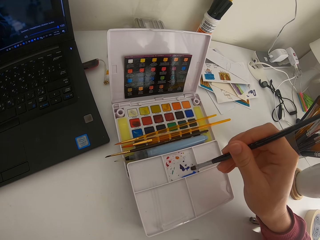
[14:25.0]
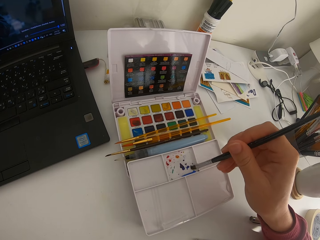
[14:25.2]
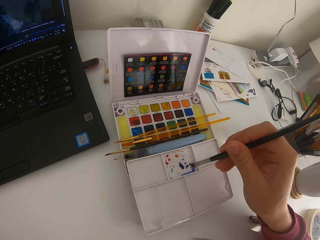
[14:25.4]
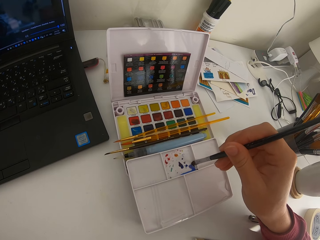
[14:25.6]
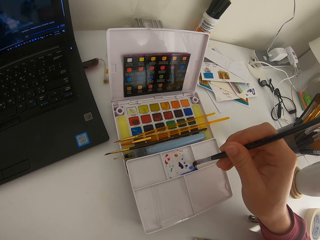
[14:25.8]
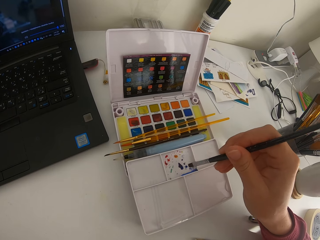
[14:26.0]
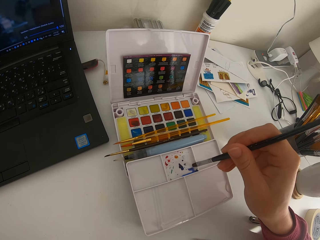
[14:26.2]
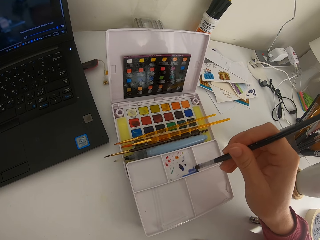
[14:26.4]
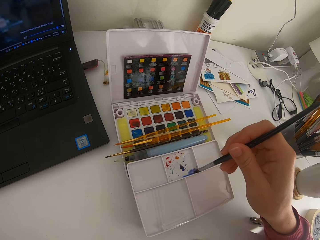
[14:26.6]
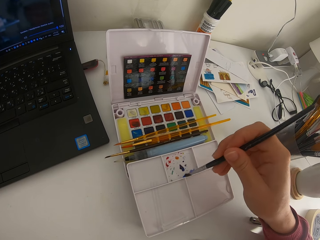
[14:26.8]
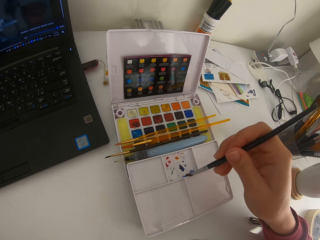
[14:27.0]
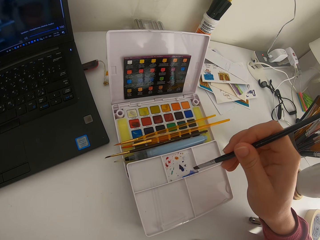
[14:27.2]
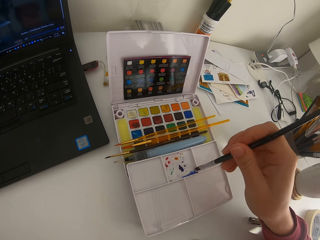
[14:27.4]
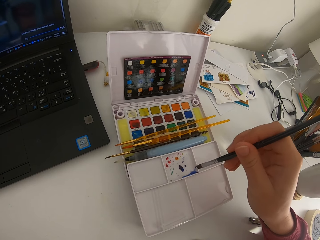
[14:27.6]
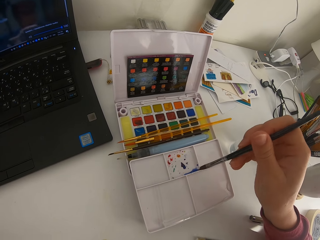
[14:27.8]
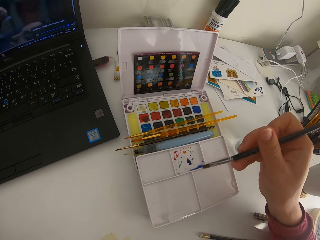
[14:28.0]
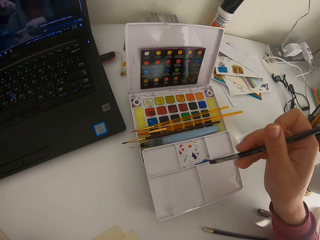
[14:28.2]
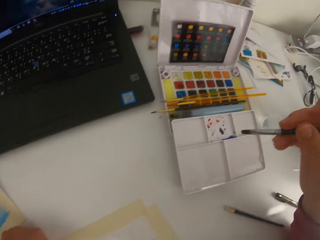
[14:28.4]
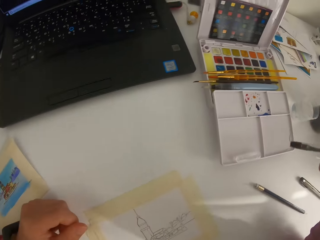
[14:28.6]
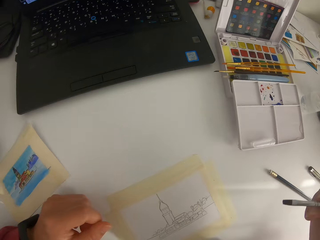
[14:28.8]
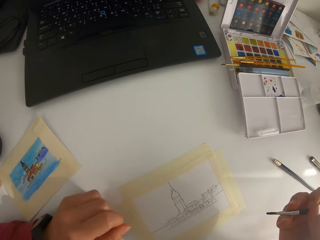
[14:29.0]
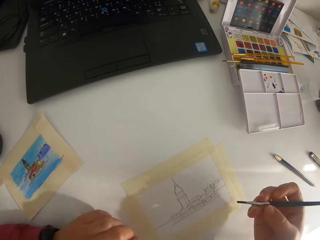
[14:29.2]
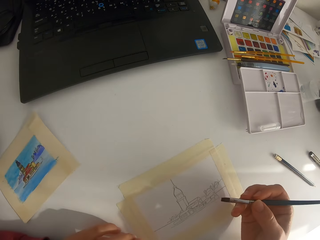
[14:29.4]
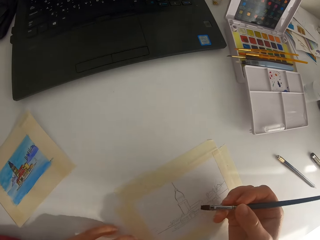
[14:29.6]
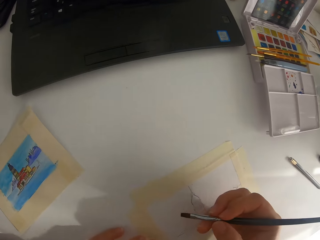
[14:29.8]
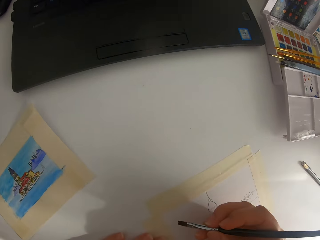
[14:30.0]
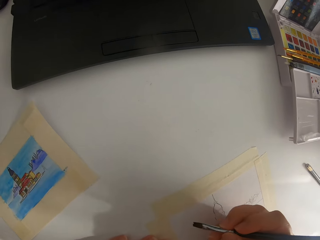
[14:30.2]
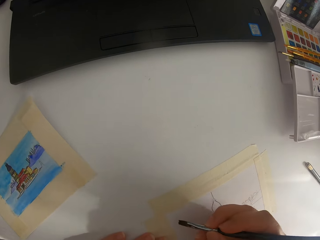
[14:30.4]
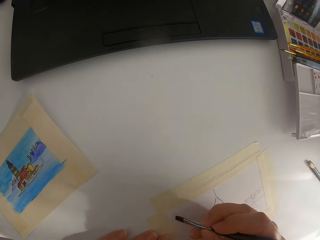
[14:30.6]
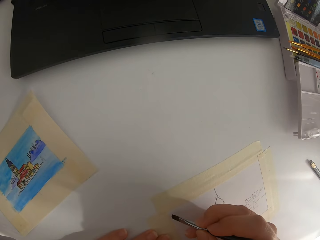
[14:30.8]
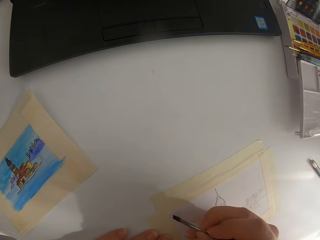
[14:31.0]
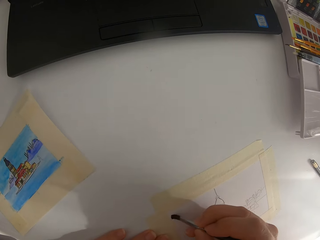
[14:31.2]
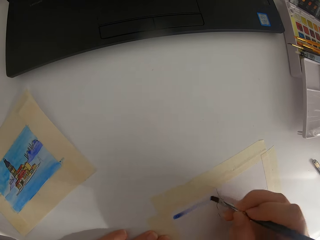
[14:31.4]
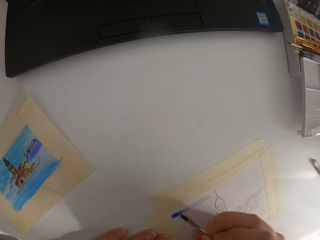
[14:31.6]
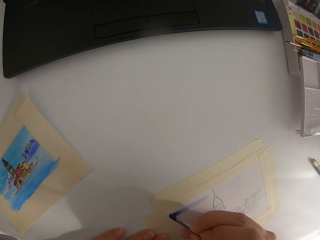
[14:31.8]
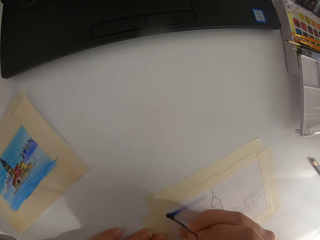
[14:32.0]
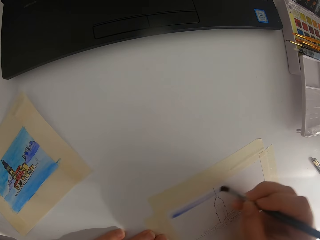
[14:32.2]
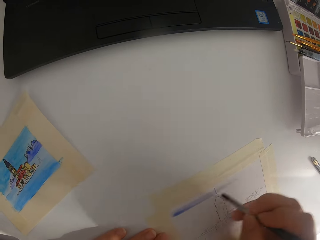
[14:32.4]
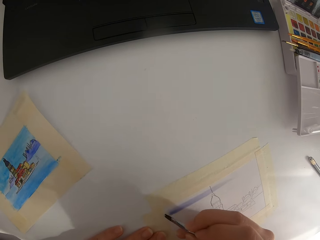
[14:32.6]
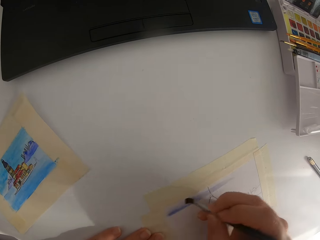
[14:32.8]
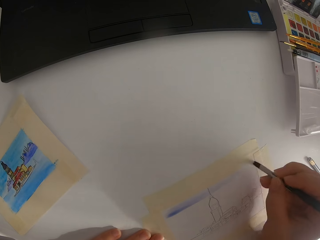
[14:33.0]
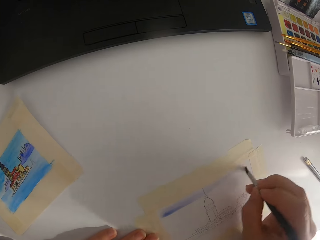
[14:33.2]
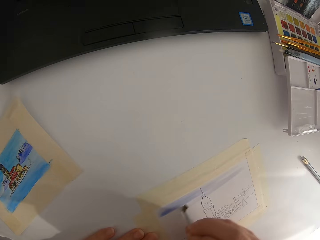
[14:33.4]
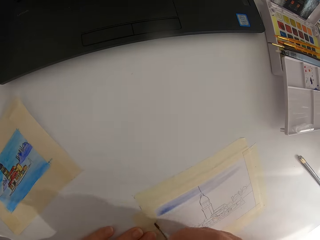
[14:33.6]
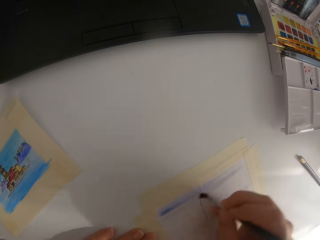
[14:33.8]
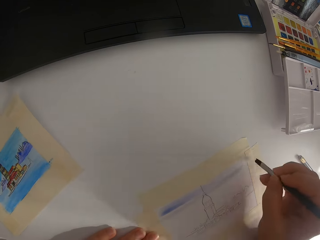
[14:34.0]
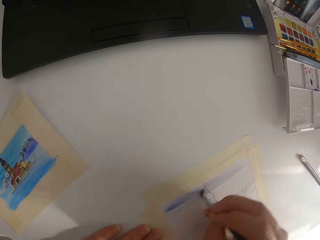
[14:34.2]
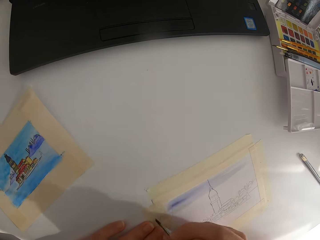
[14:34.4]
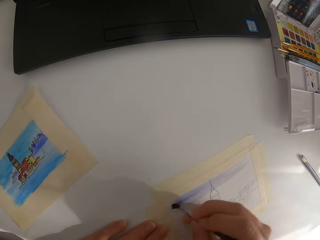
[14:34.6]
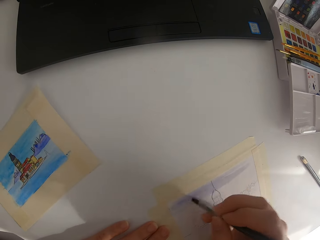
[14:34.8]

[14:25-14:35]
The camera wearer brushes on the paint palette.

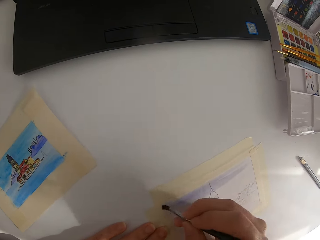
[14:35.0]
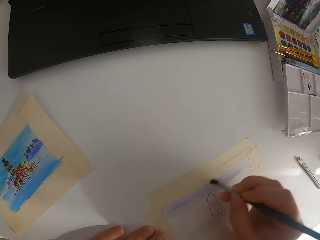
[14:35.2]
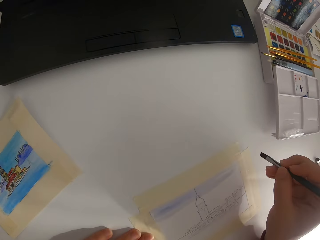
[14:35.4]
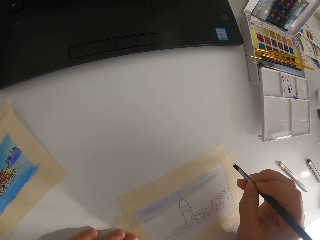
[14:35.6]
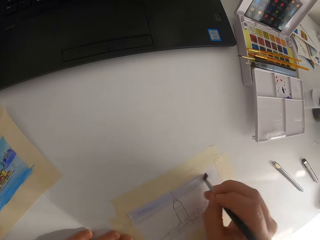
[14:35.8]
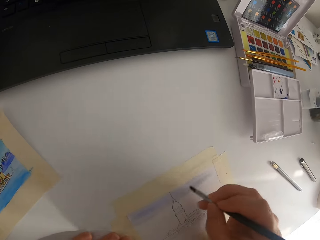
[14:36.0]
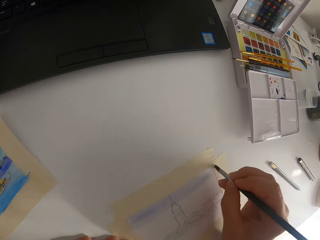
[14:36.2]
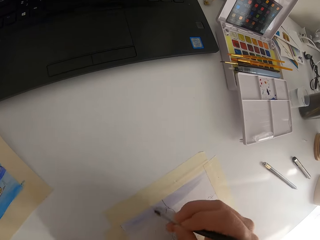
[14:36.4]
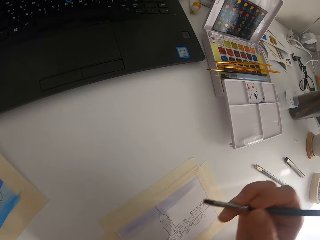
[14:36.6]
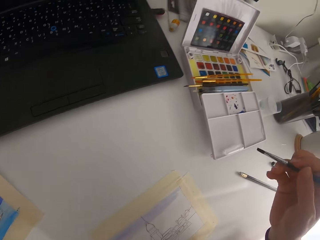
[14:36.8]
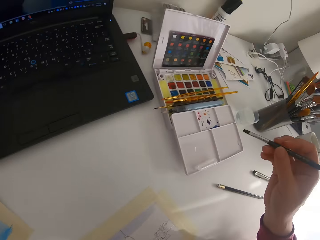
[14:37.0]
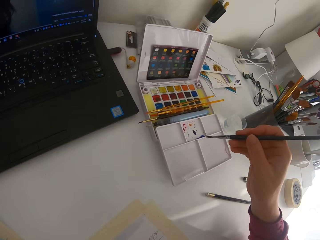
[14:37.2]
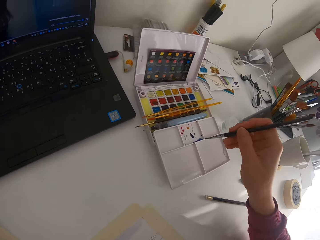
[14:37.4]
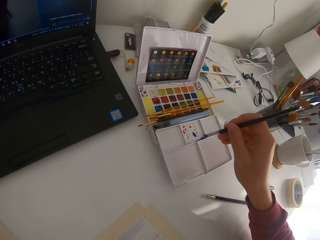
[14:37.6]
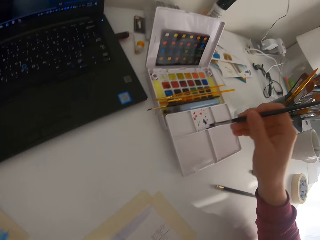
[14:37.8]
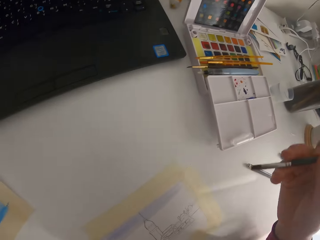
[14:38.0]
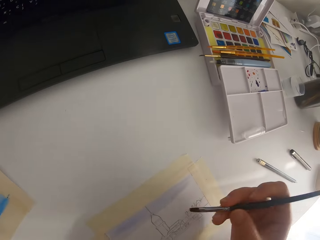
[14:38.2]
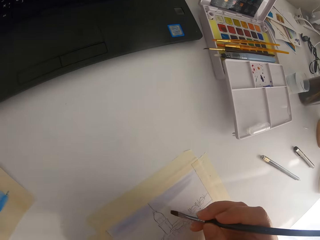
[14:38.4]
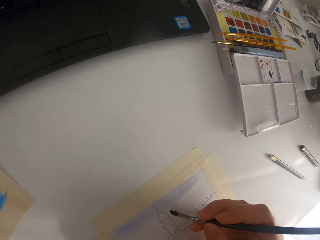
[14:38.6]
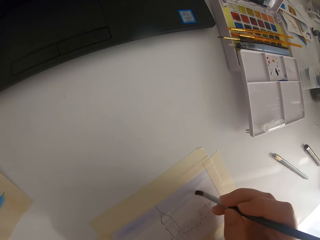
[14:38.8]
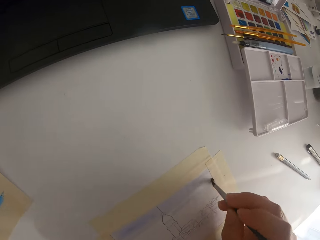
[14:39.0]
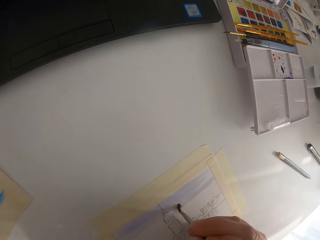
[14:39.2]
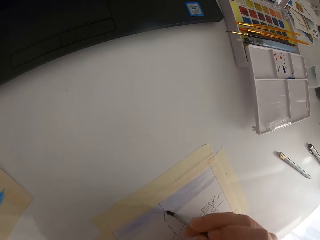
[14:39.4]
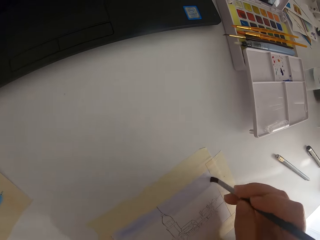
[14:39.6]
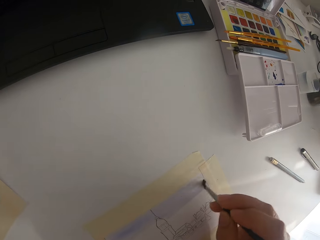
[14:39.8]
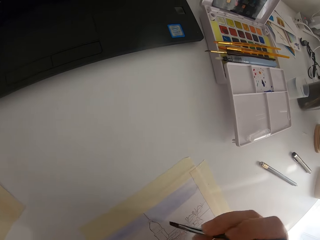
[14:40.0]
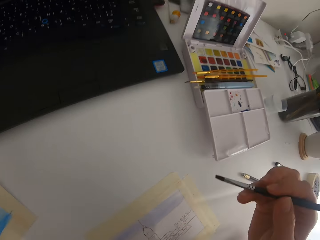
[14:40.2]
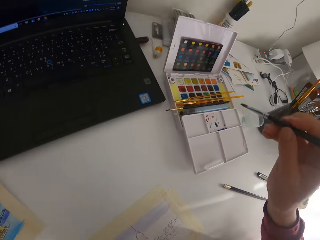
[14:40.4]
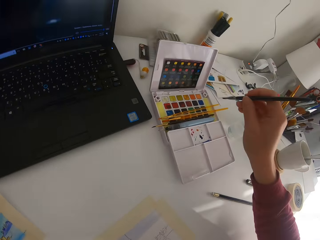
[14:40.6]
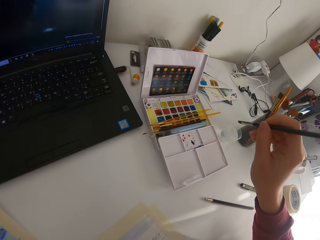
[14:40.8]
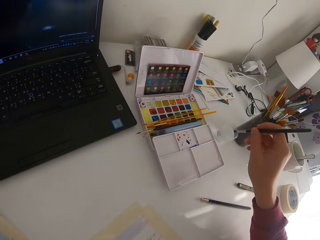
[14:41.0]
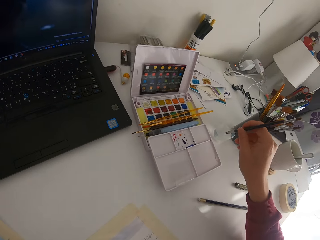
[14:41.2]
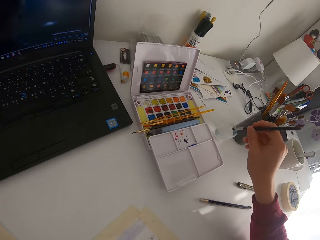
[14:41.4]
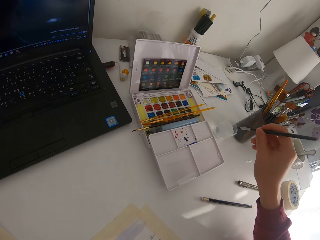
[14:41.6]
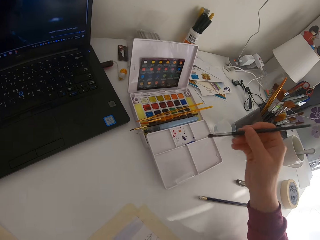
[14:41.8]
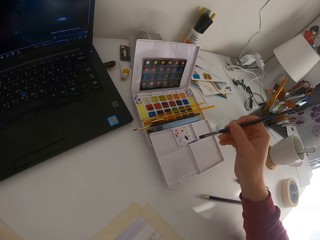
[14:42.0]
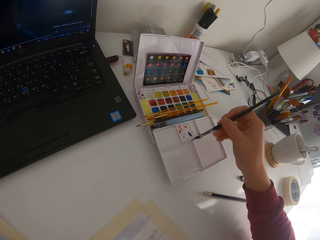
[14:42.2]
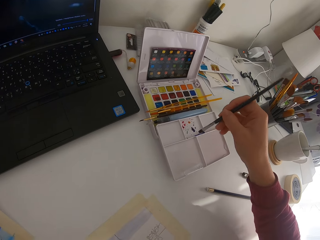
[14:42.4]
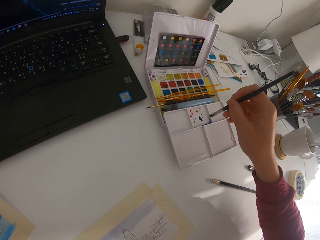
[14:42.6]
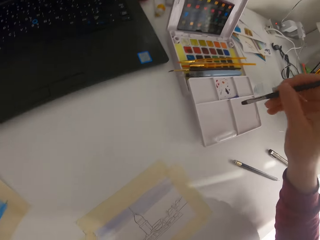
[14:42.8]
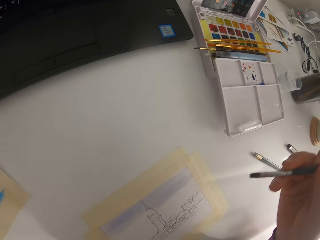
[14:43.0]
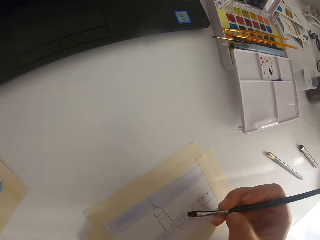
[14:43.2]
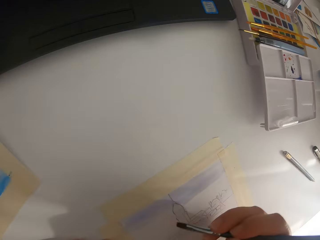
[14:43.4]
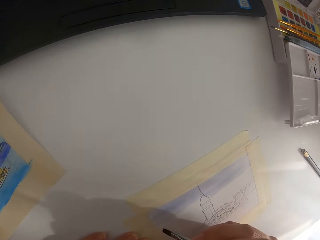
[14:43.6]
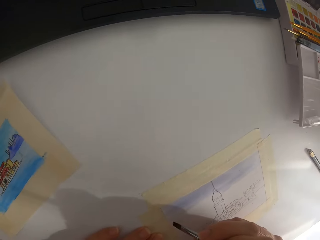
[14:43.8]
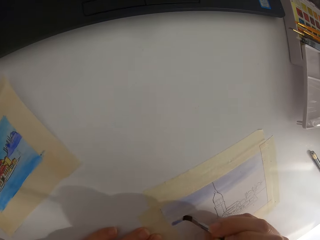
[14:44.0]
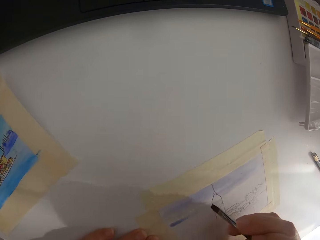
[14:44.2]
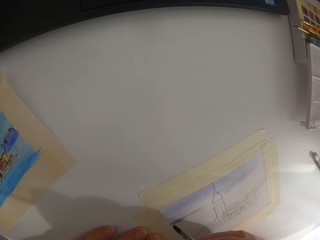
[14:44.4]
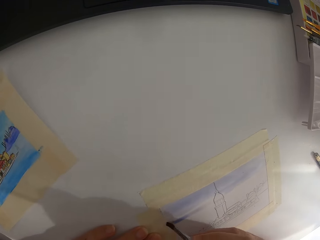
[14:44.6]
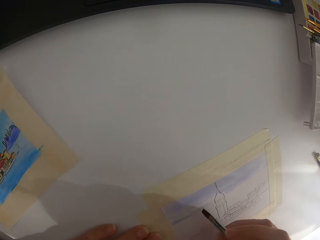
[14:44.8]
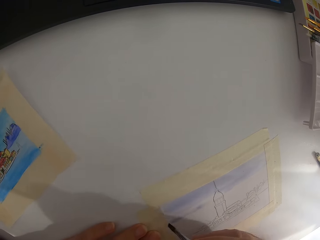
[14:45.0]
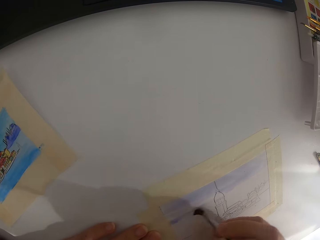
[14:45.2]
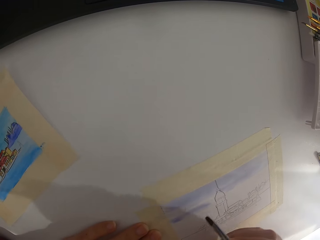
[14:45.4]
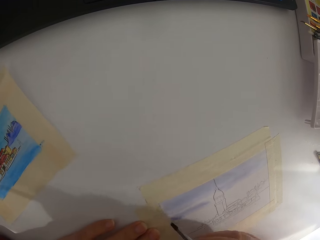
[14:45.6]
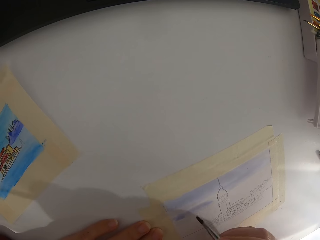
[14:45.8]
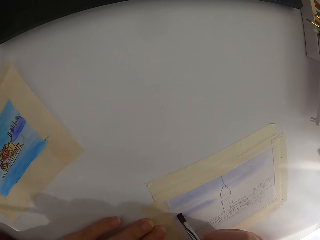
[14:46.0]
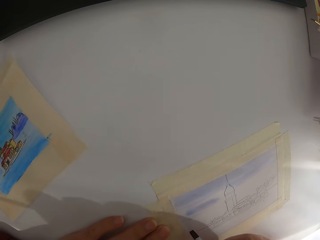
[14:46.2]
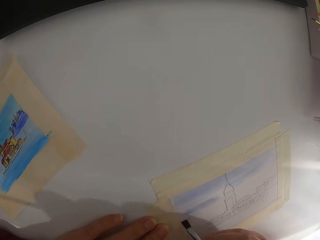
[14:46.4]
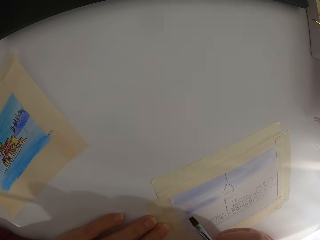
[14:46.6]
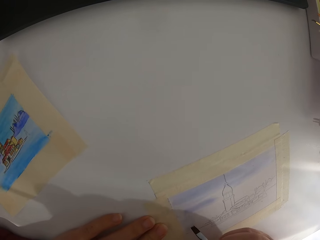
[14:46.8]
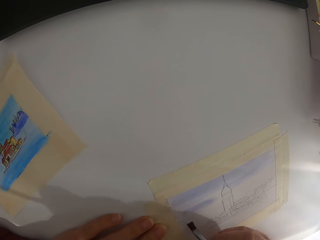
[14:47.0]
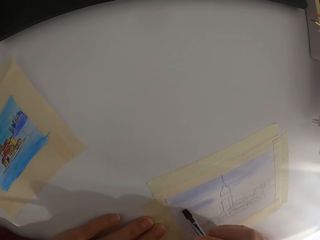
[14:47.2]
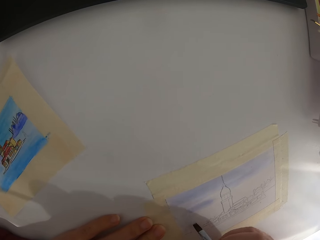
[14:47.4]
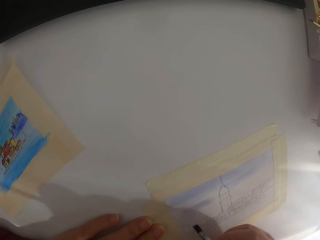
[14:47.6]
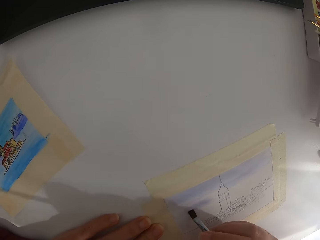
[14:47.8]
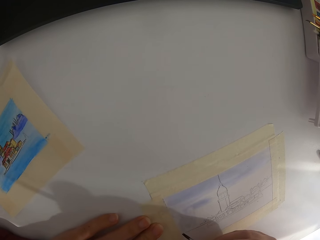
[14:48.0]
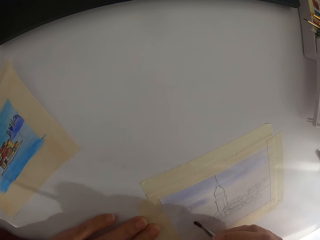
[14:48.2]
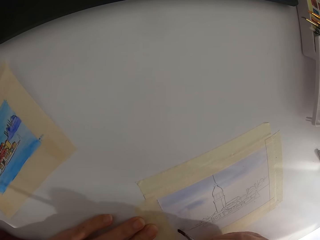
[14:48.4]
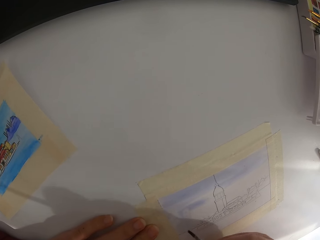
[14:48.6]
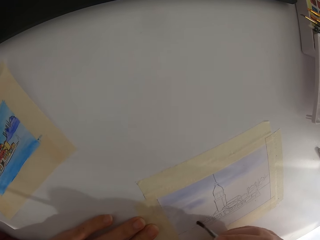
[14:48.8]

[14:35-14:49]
The camera wearer is painting the picture on the table. They dip the brush in paint on the paint palette. They paint on the paper. They dip the paint brush in water. They dip the brush in paint on the paint palette.
